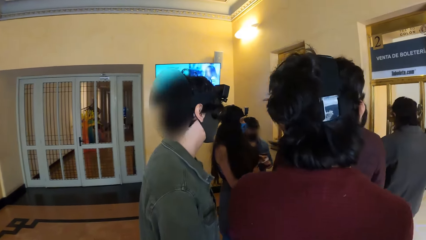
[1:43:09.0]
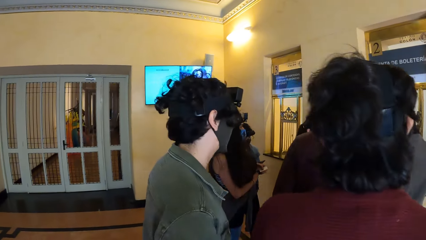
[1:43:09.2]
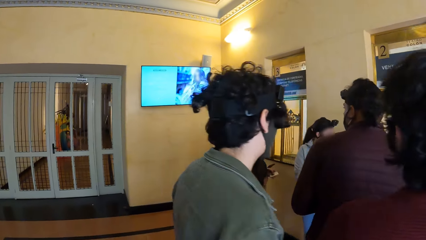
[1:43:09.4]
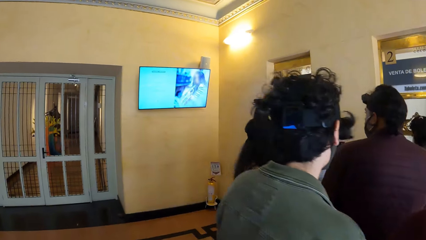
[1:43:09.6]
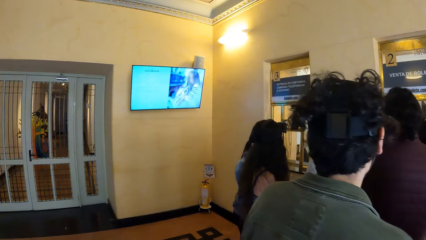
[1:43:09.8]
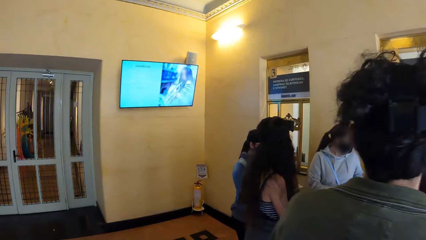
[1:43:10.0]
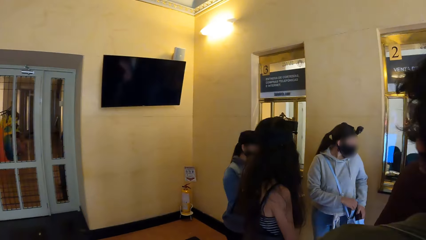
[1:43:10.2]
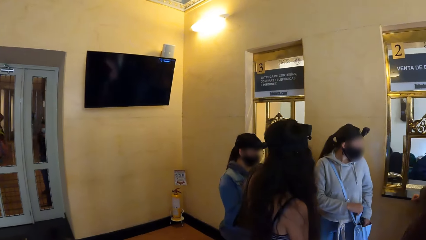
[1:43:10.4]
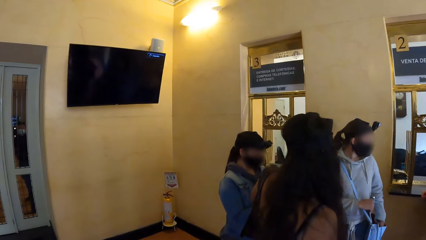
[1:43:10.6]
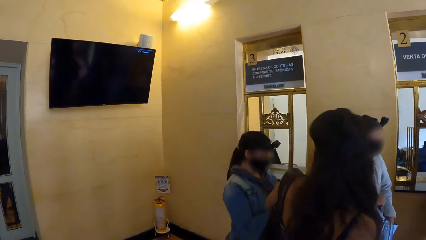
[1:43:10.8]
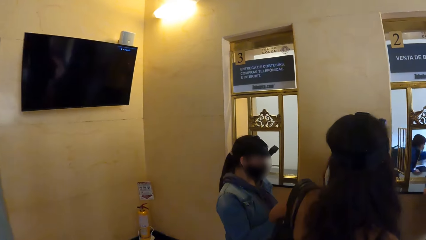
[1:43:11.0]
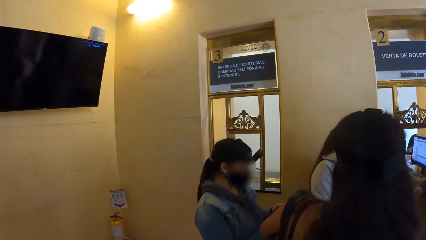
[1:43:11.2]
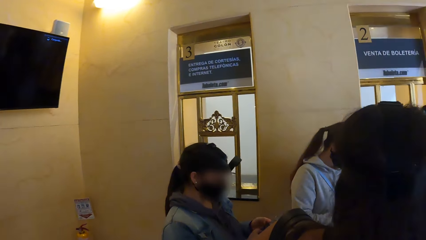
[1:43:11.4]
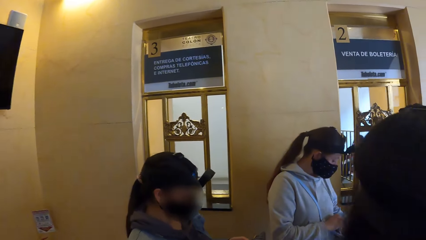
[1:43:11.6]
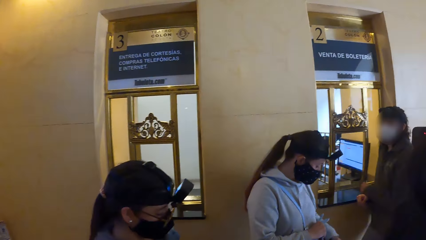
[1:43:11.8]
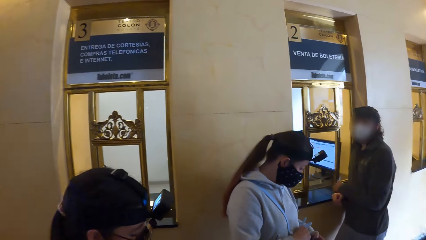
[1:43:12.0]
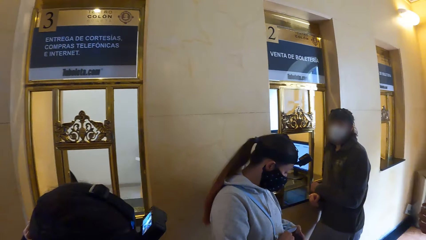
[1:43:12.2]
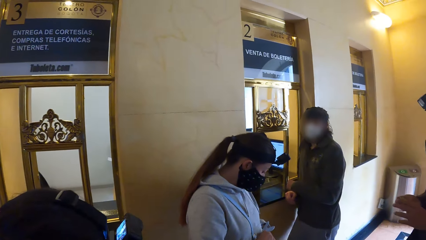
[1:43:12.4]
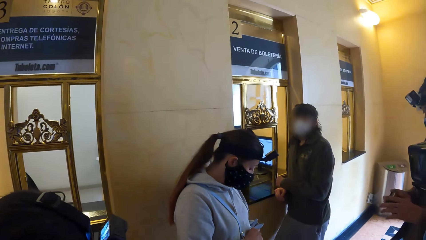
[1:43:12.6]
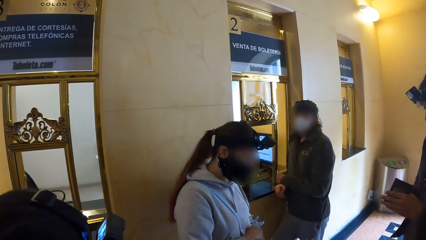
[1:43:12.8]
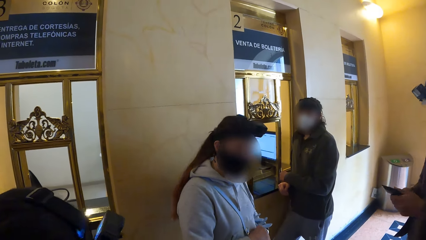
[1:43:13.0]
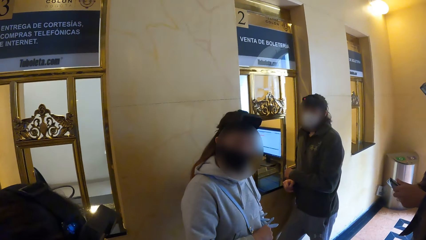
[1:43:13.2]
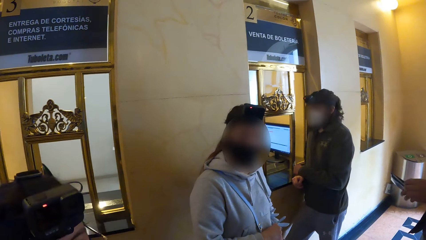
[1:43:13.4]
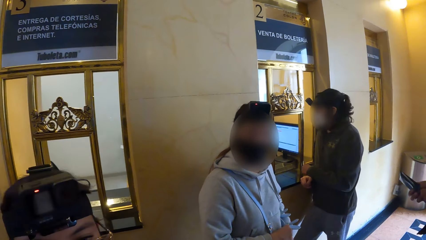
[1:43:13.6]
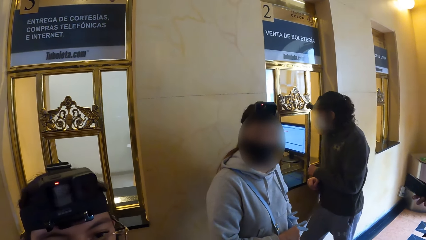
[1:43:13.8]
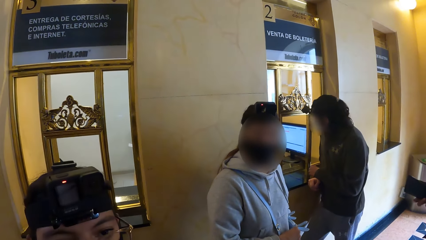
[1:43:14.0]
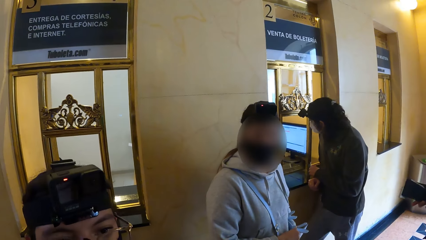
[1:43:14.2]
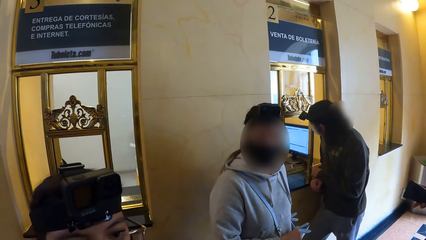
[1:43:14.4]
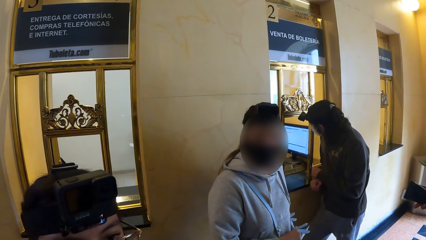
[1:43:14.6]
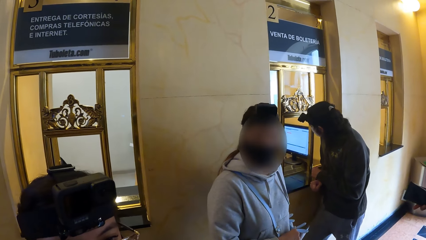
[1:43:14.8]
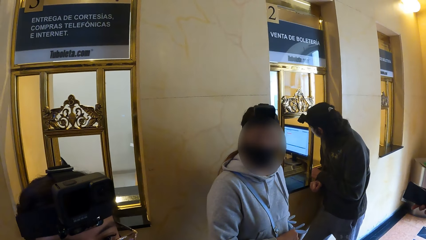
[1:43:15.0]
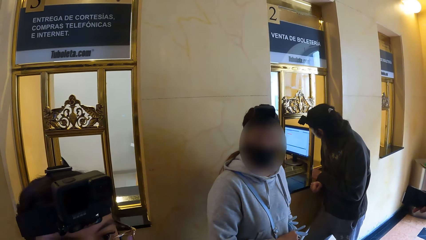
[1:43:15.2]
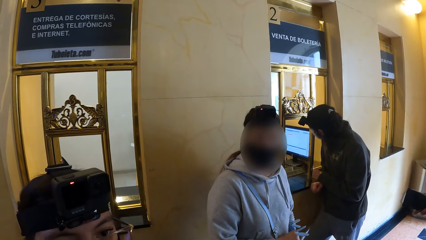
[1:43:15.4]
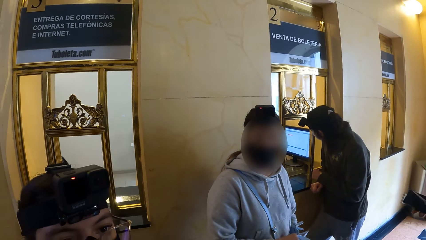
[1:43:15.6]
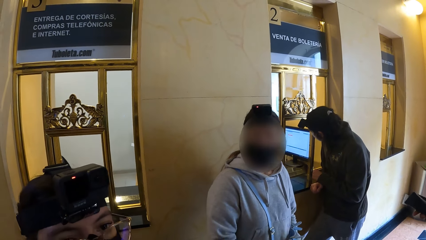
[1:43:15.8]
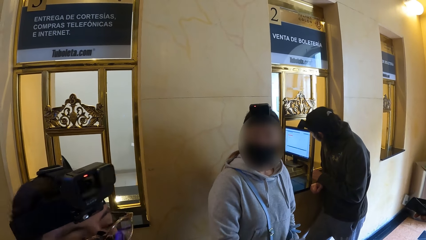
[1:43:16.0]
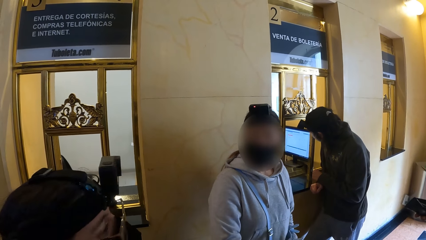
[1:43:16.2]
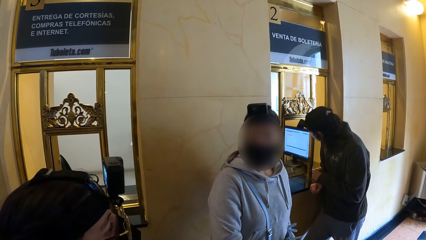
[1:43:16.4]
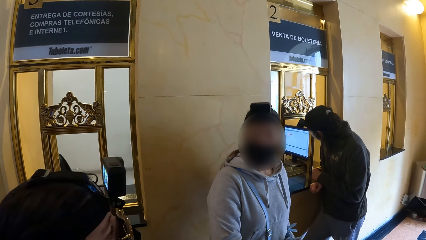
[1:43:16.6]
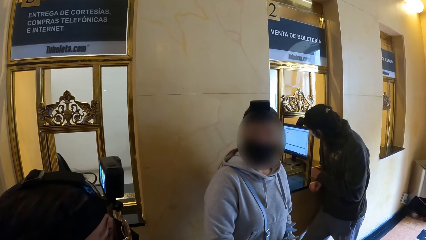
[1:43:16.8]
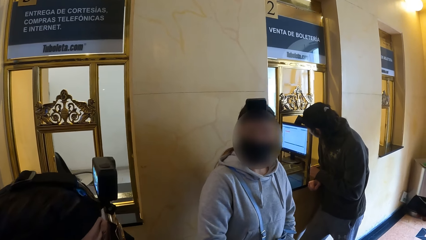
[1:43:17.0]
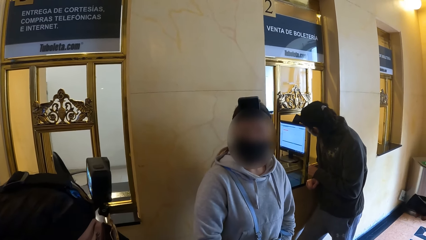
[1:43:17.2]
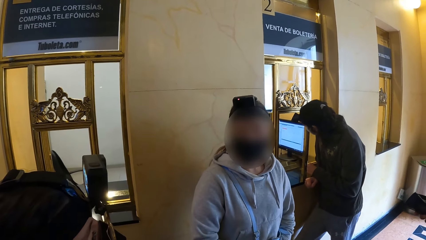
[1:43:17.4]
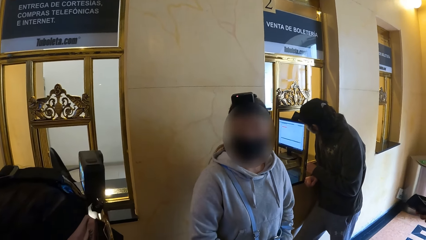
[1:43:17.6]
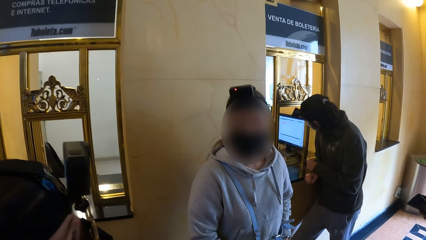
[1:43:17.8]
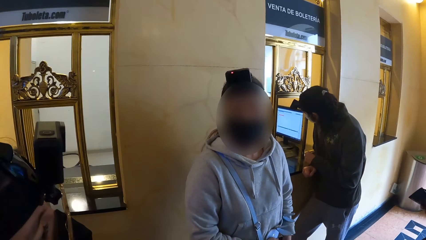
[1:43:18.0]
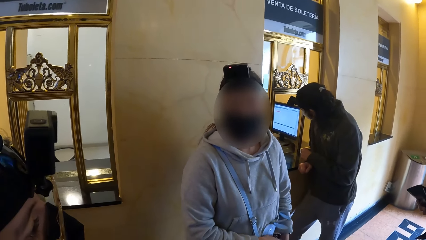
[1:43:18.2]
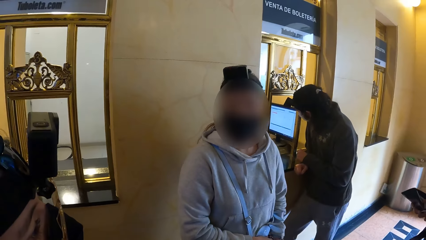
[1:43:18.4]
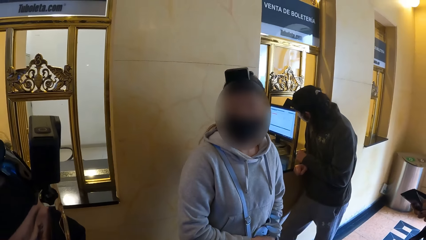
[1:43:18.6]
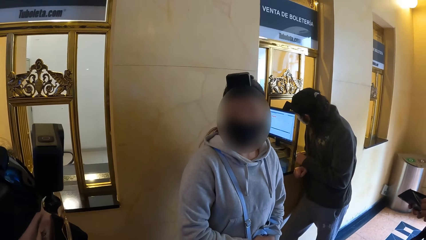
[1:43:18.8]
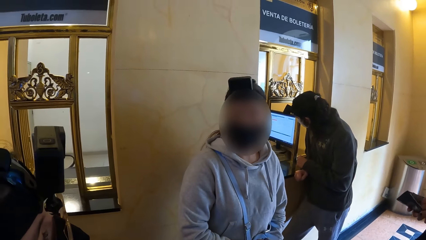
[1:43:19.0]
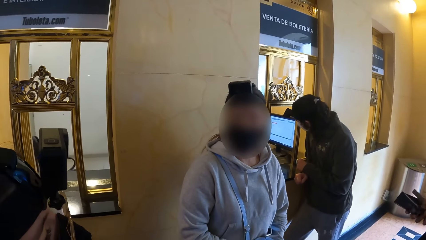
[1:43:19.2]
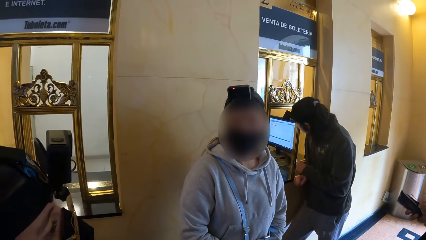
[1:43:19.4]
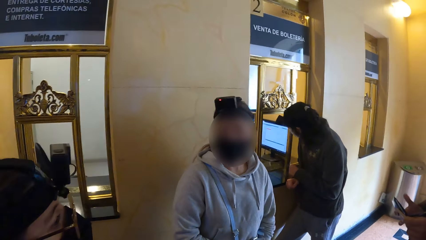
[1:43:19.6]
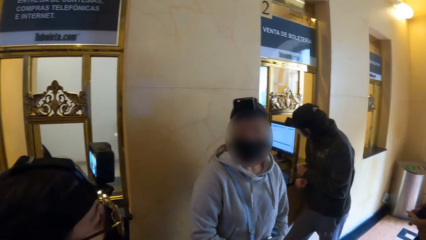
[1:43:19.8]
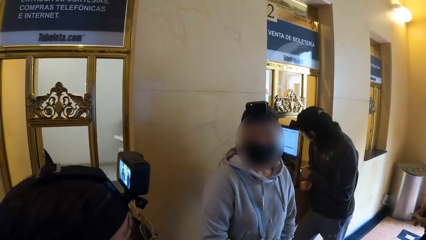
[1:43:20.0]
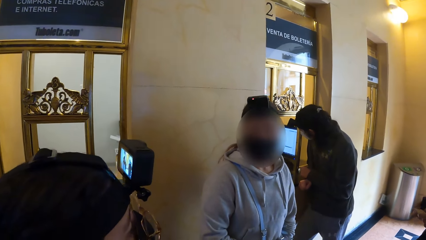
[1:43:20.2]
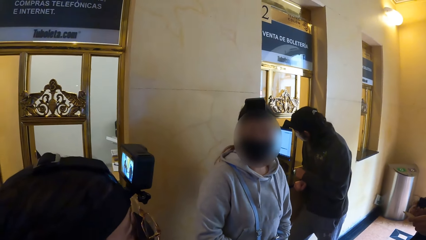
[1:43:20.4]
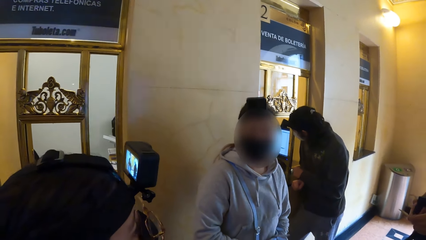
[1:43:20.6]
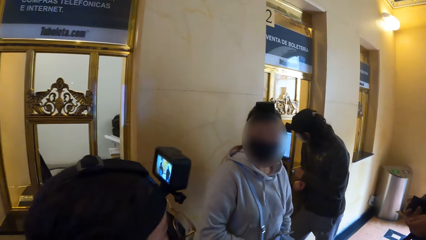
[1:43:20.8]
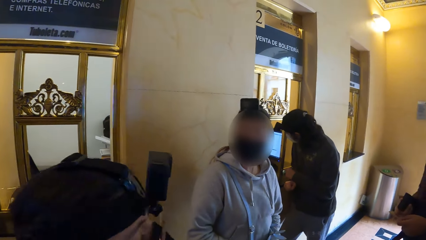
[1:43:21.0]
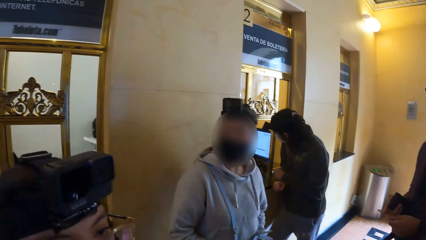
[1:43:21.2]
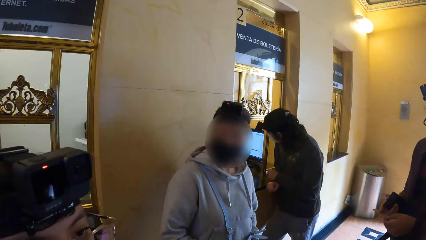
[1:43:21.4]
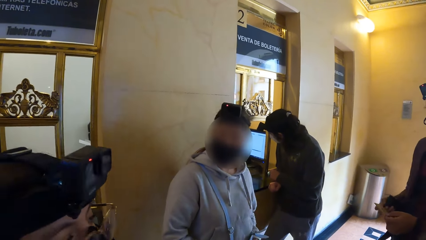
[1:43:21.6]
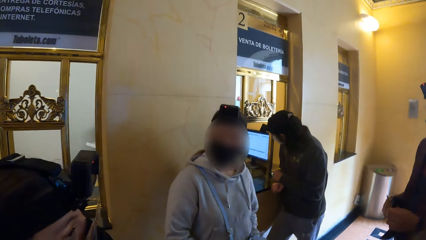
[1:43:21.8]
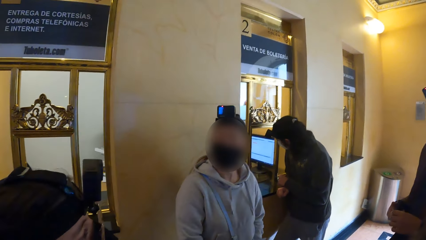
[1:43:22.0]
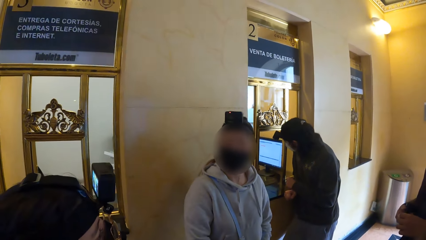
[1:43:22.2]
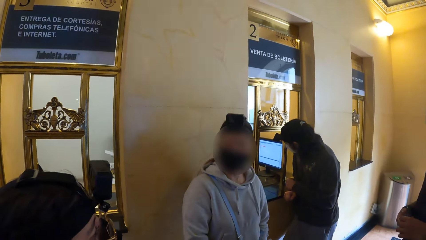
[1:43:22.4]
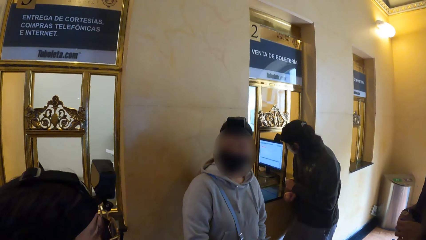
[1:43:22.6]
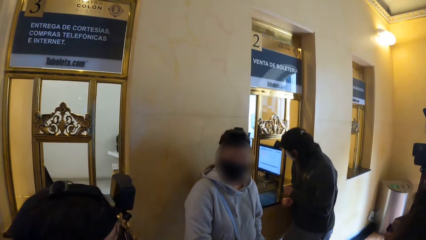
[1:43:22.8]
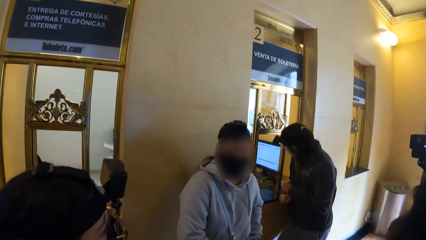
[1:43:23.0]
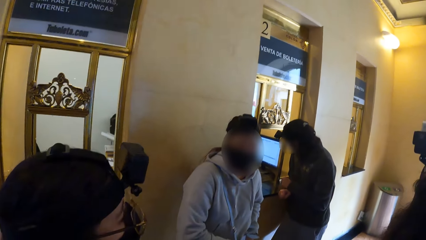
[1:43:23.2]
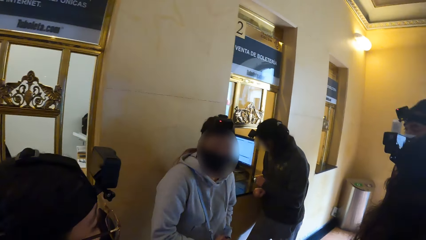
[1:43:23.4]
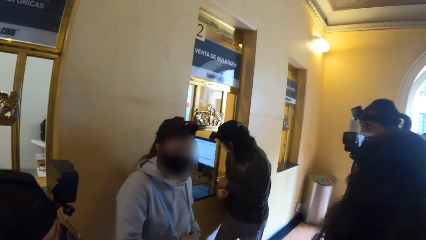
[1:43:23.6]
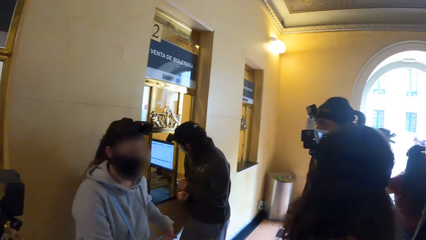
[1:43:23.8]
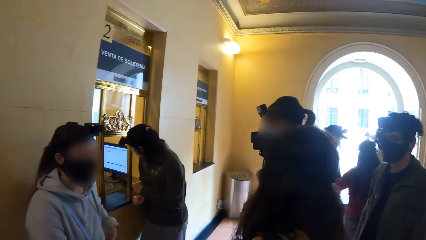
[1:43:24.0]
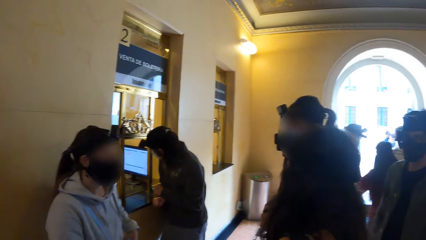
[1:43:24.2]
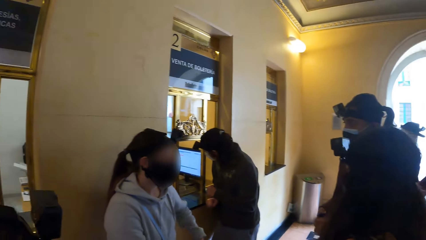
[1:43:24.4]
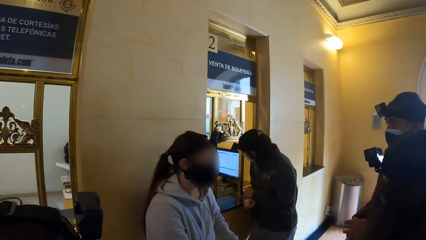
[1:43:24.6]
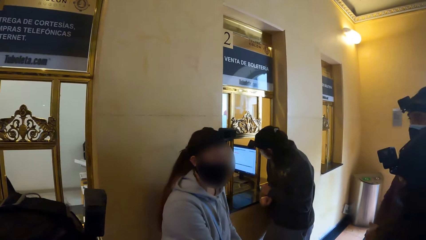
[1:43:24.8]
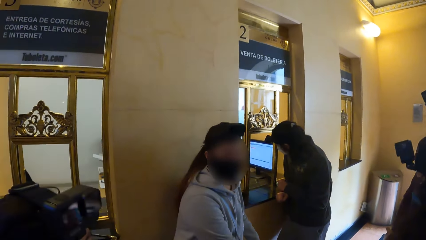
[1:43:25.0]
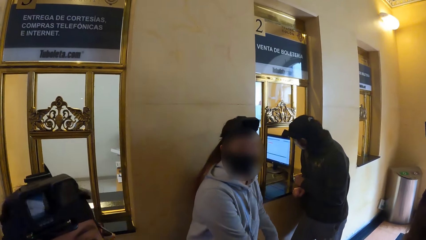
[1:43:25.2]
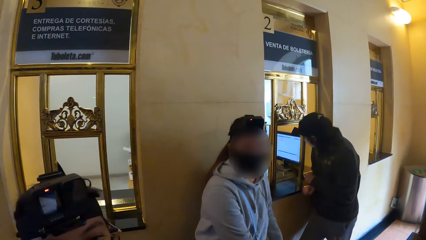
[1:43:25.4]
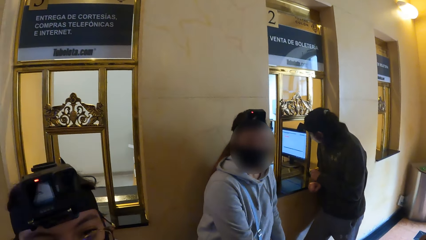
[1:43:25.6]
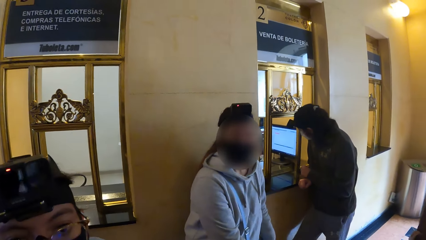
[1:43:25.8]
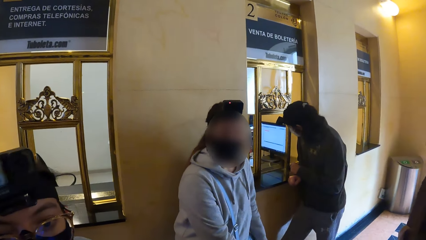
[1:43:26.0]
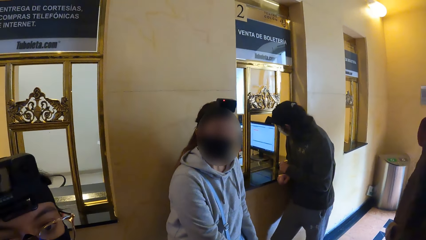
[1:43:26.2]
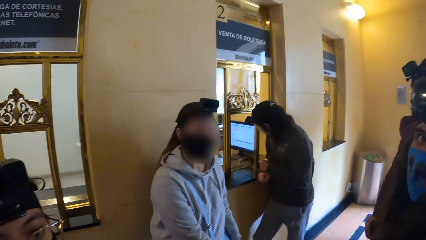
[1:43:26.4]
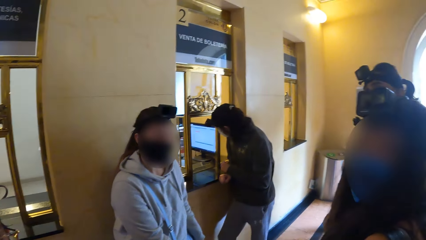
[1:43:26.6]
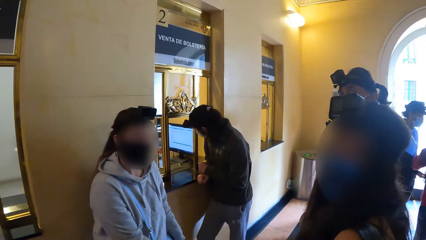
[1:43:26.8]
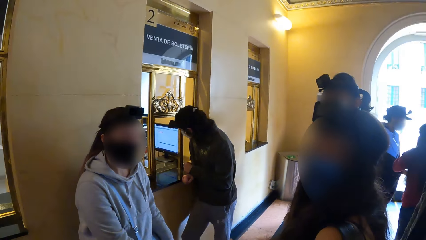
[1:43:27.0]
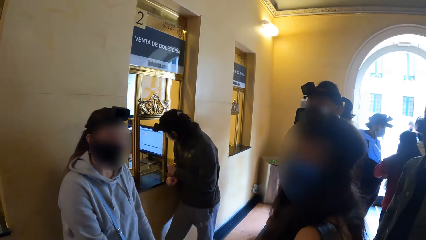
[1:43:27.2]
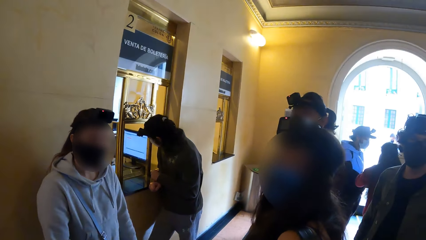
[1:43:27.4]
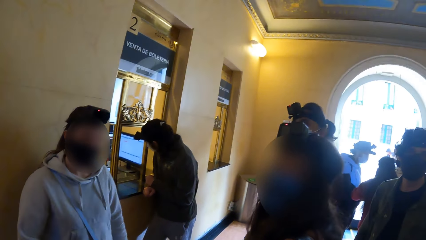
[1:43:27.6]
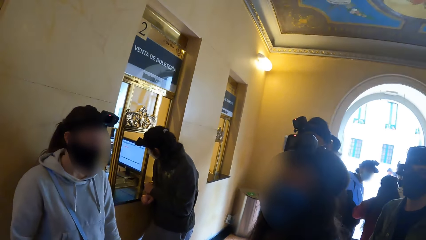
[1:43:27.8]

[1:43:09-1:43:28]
The camera wearer walks around. They look around. The man takes money from the wallet in his right hand with his left hand.
